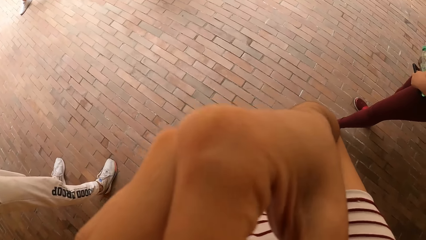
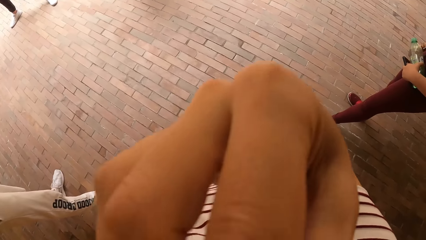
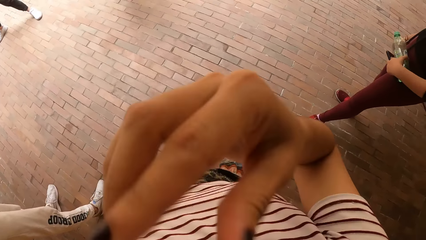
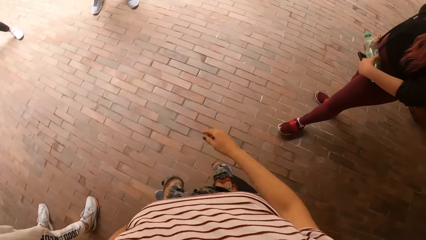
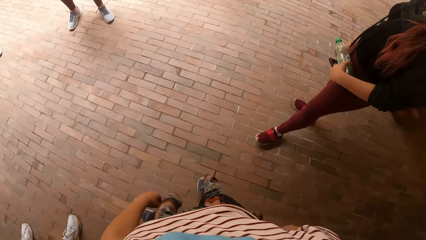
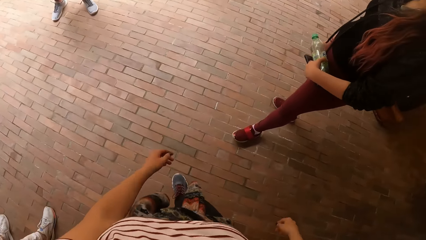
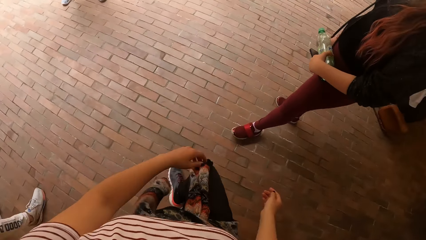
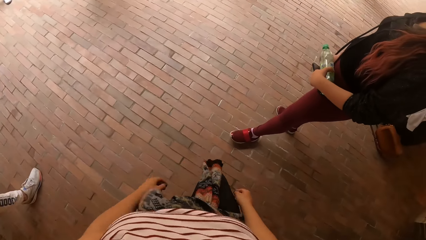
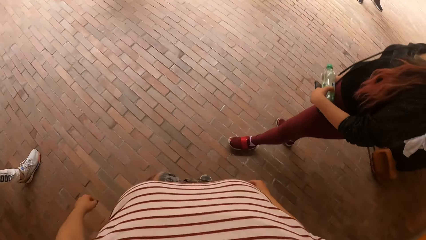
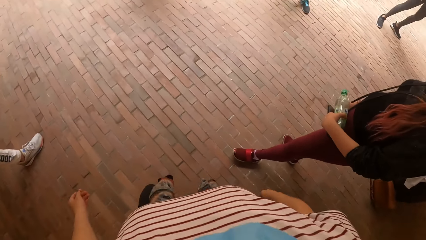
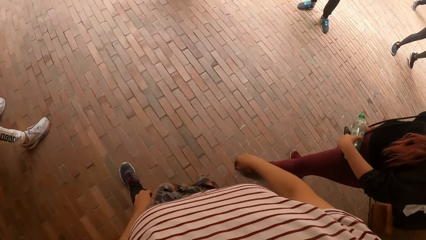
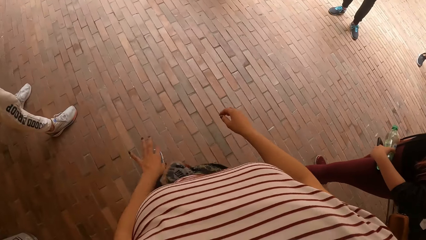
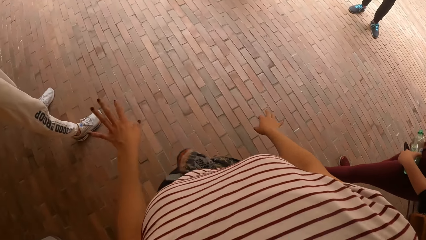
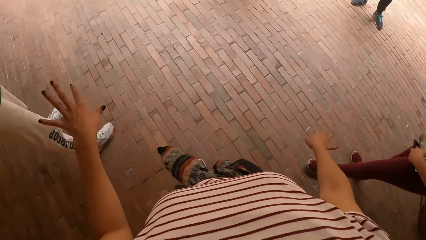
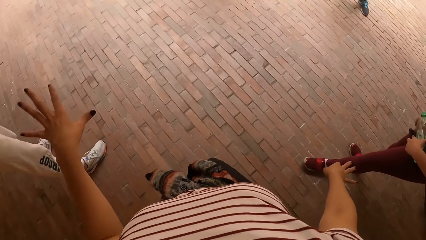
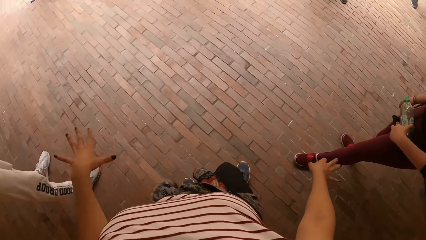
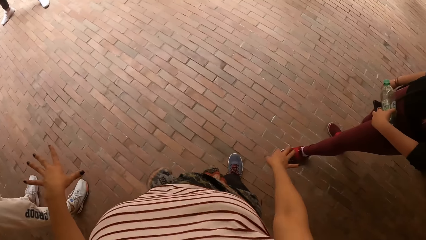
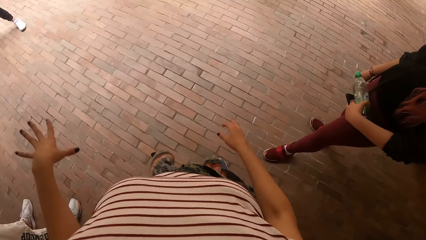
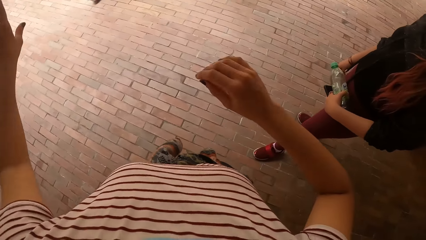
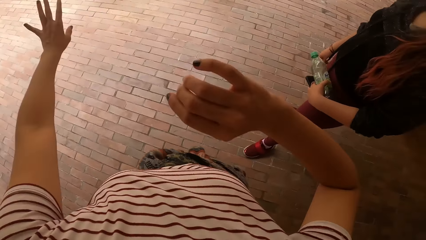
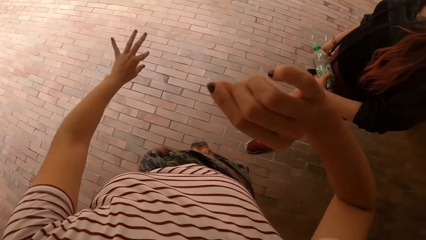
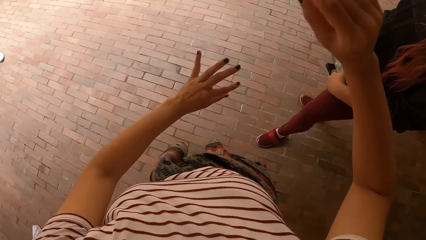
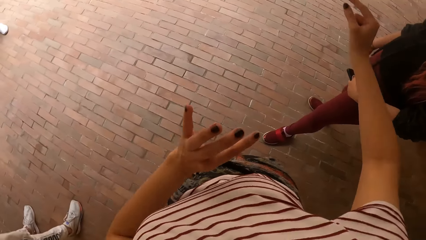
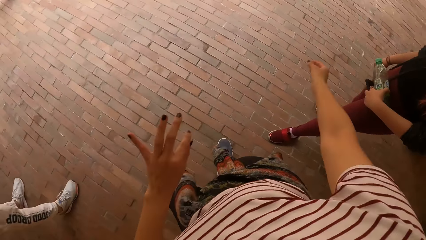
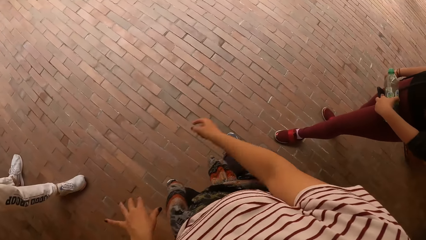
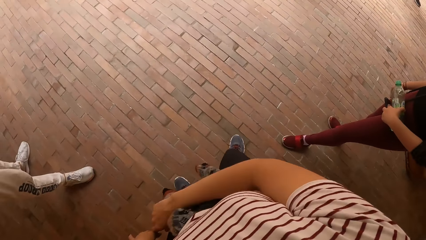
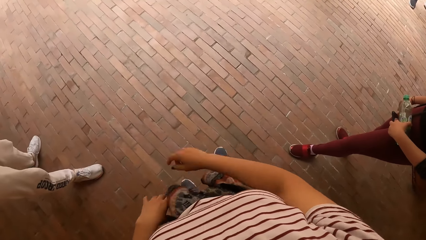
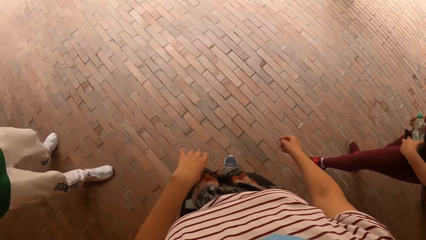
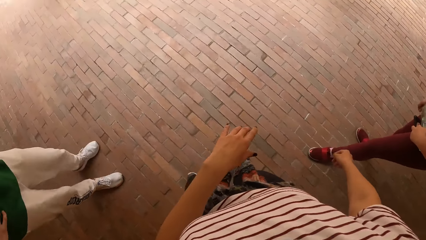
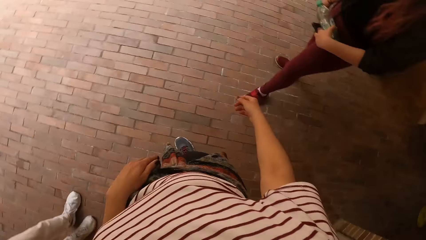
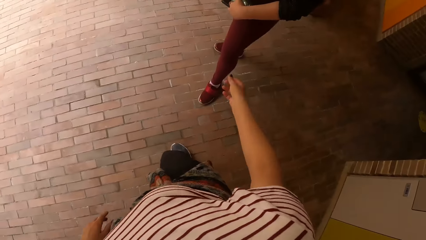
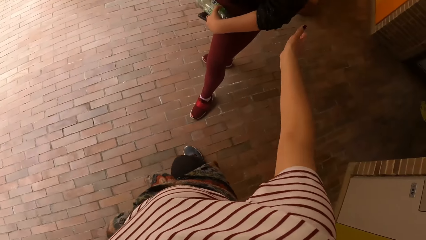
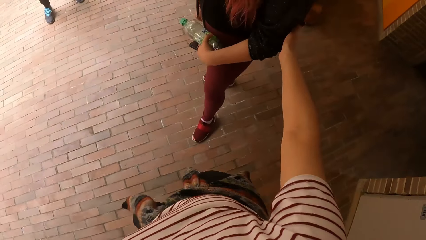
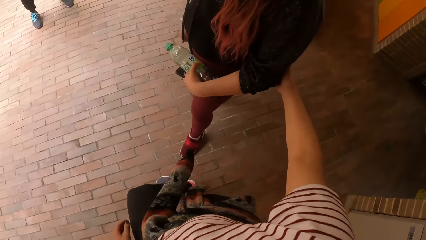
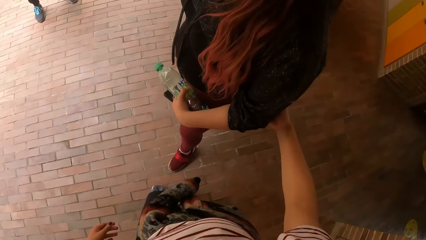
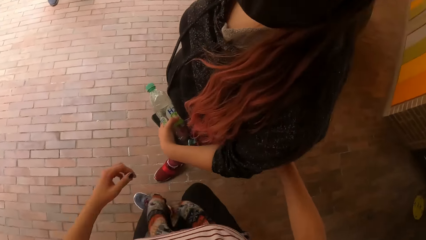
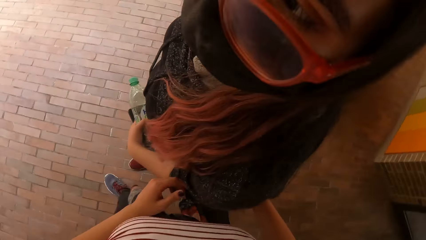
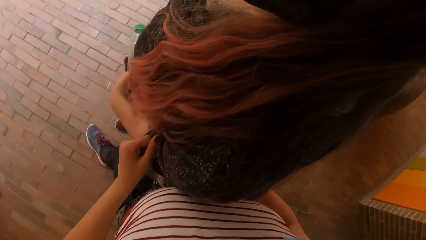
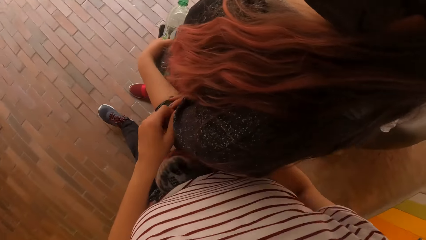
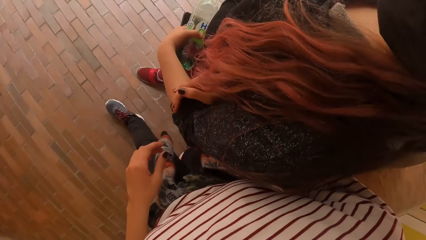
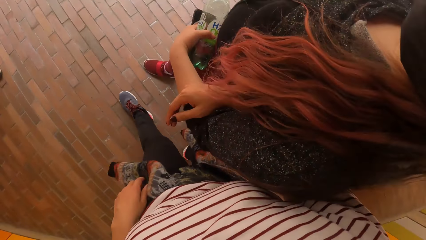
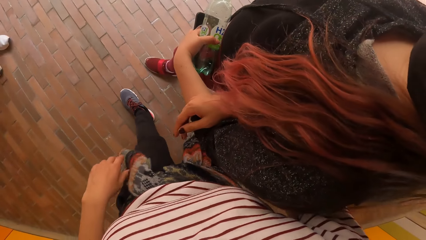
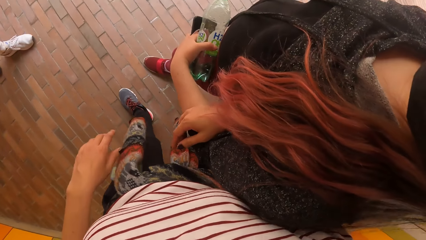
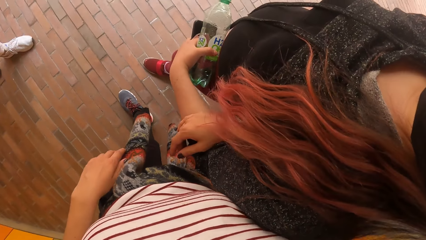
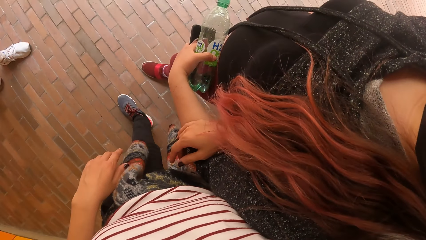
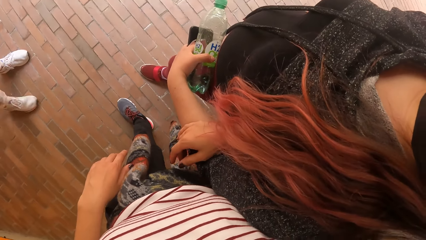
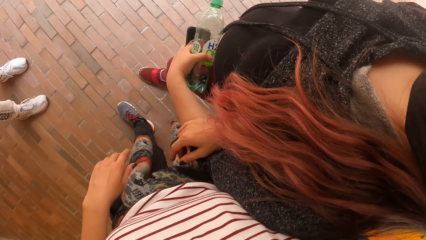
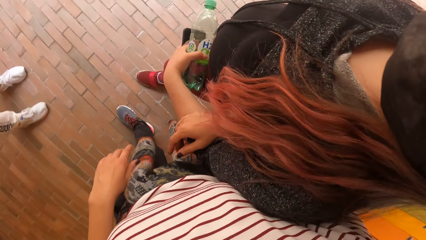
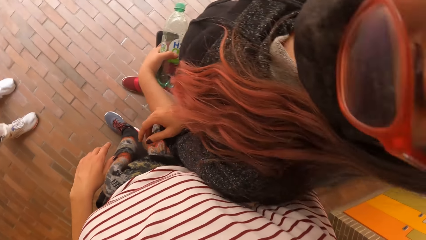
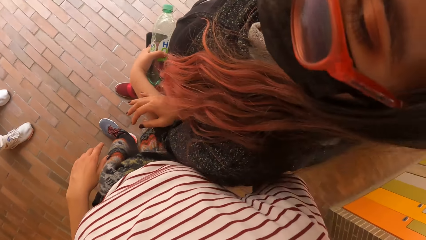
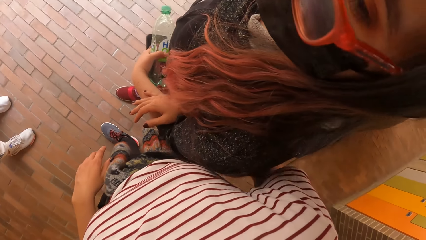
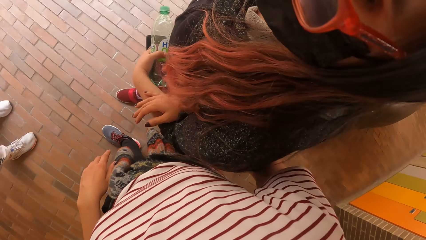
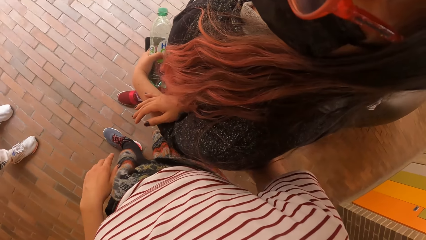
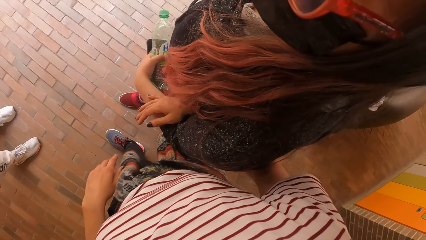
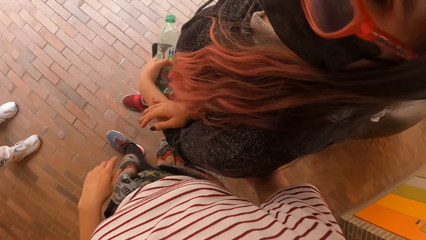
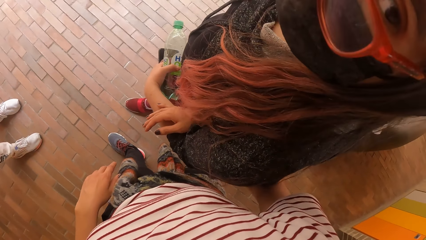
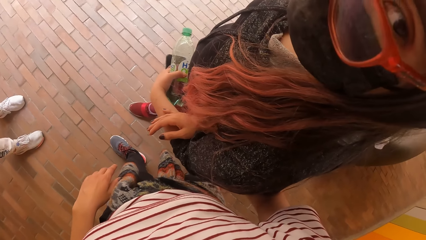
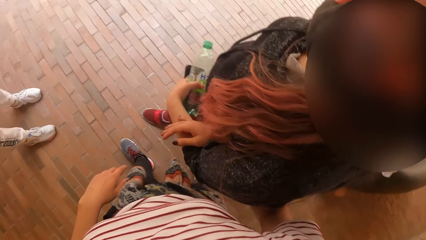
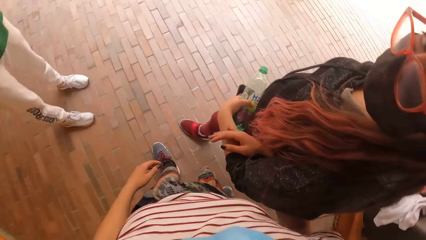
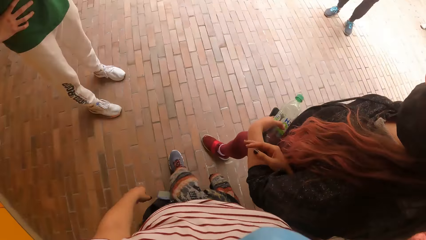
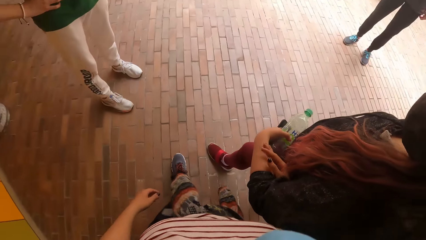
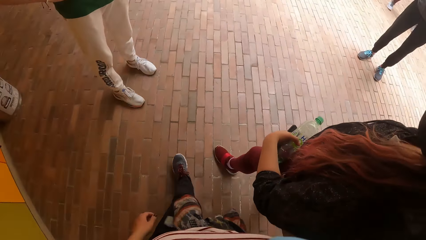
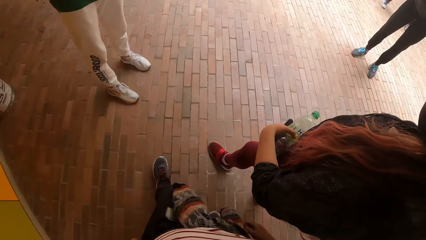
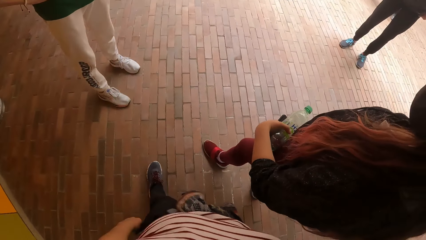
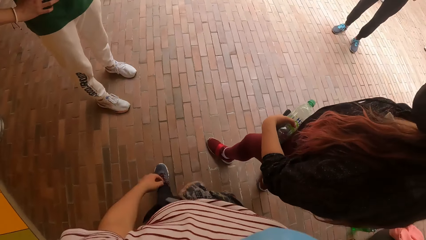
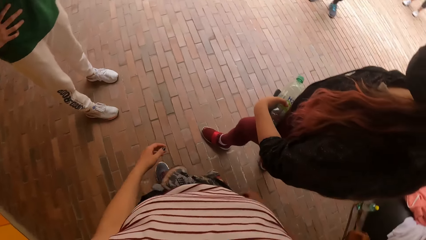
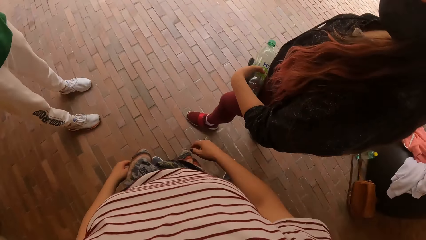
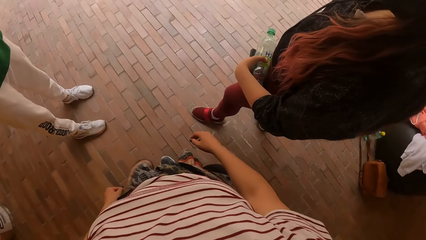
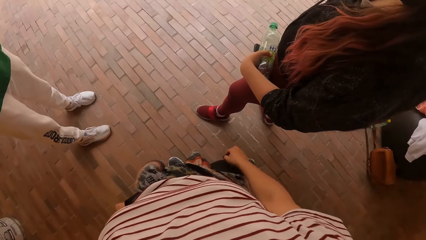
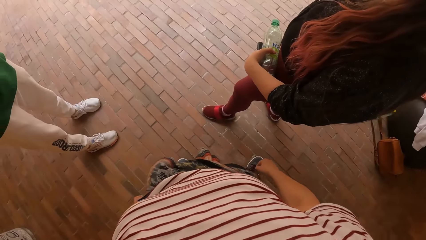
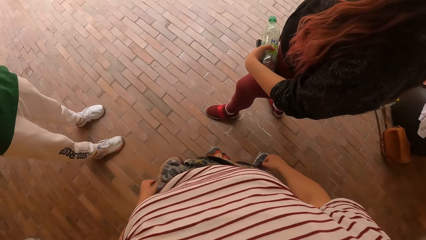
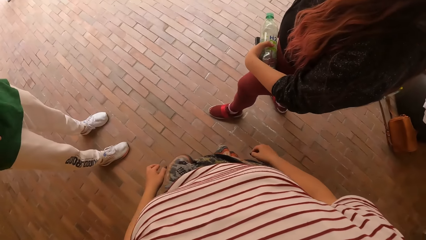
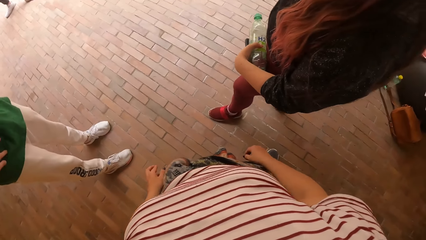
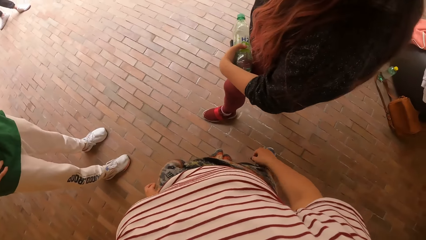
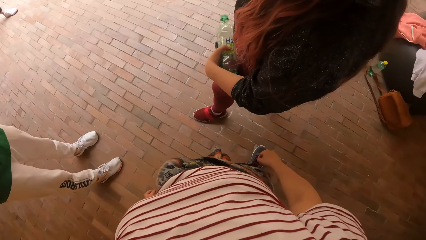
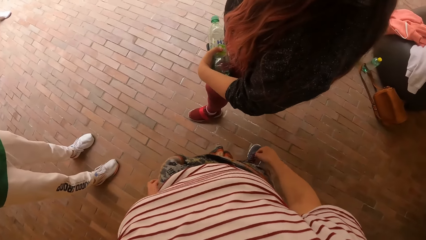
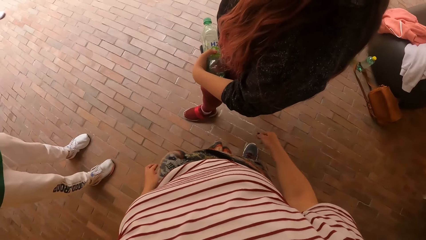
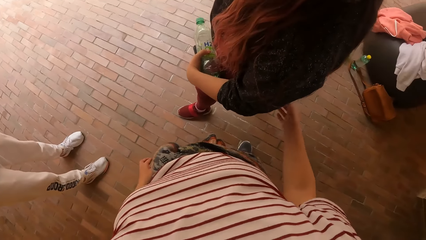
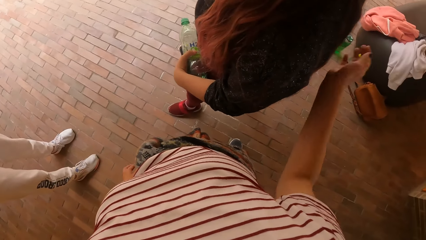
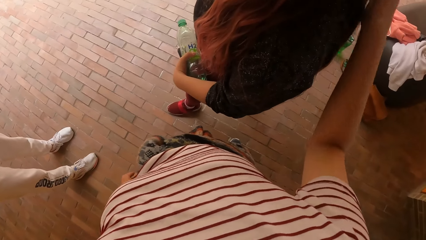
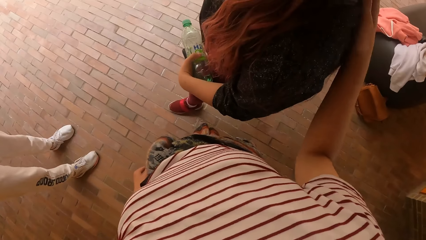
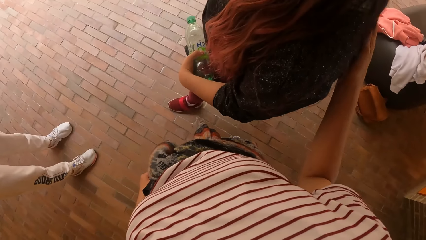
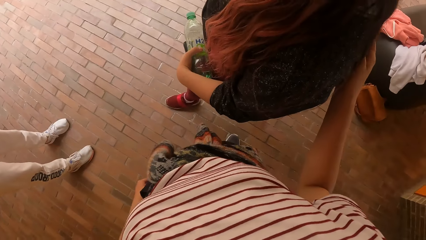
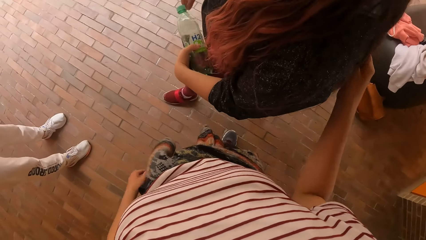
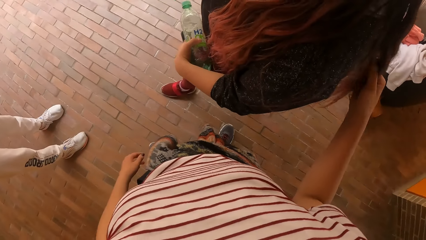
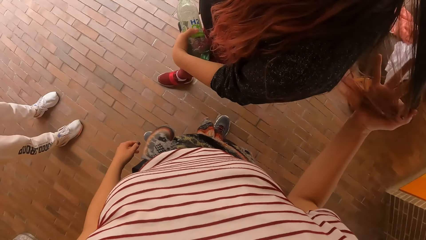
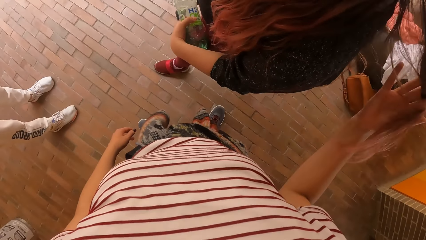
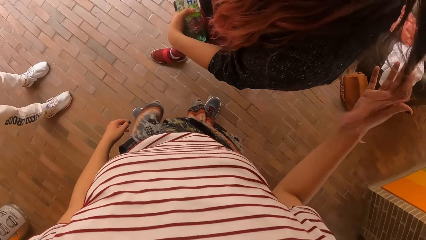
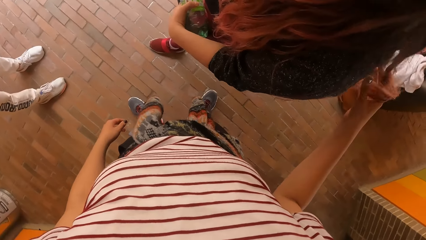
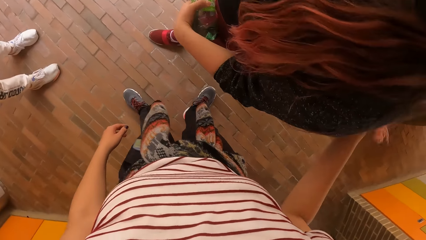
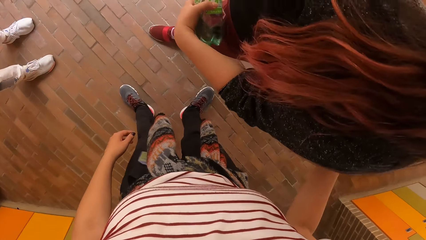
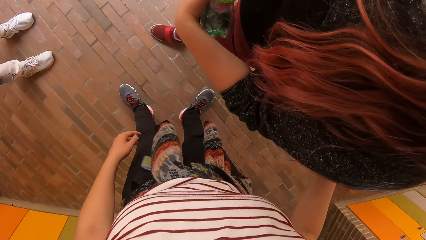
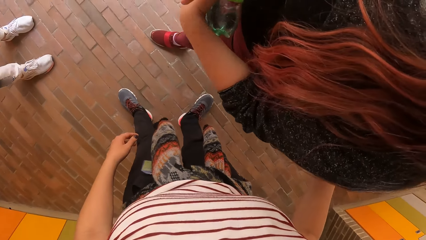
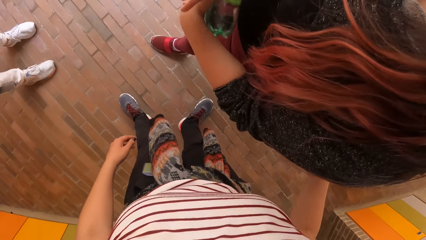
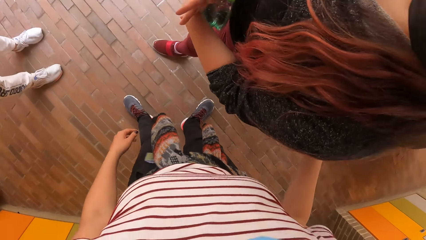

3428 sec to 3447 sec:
The camera wearer lowers the hand. She repositions the legs, moves around, and lifts the hands. A person moves around. The camera wearer clings to a woman with her right hand. She moves around. She holds the woman's hand. She holds the woman's hand again. She moves away. She plays with the hair of the woman with her right hand.
